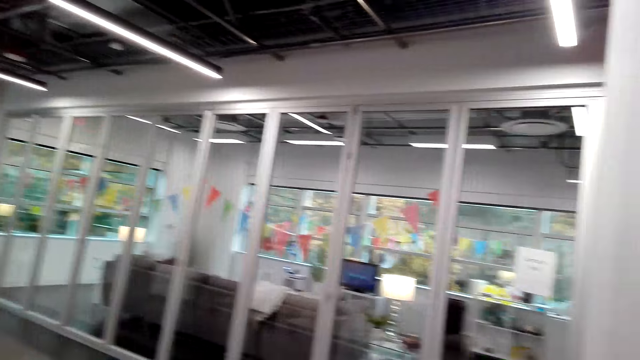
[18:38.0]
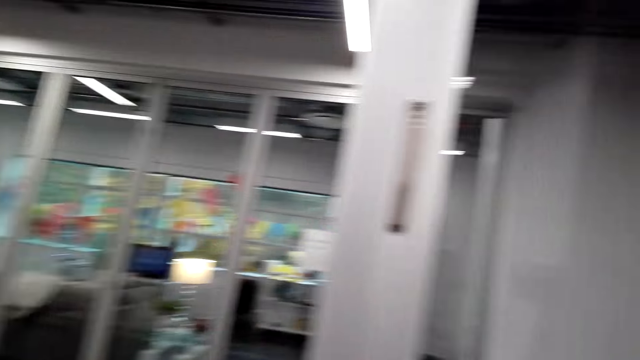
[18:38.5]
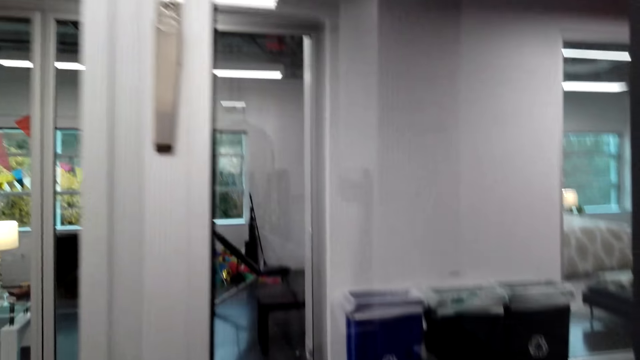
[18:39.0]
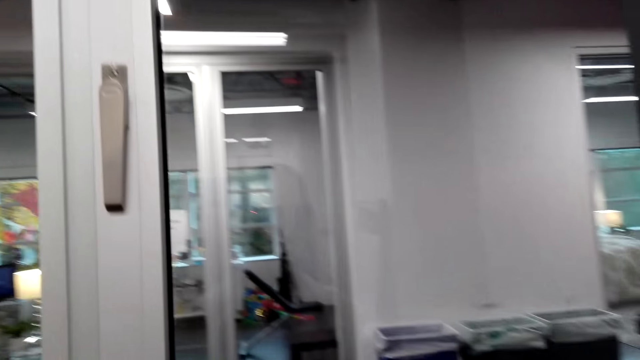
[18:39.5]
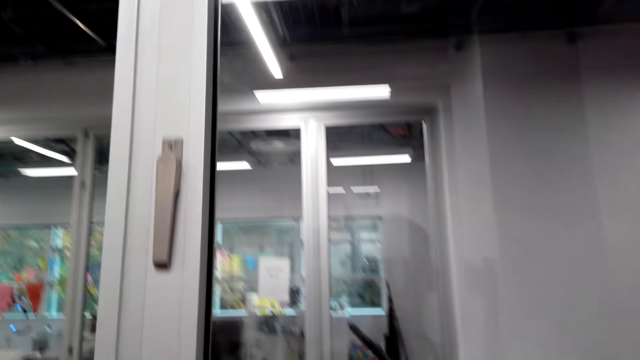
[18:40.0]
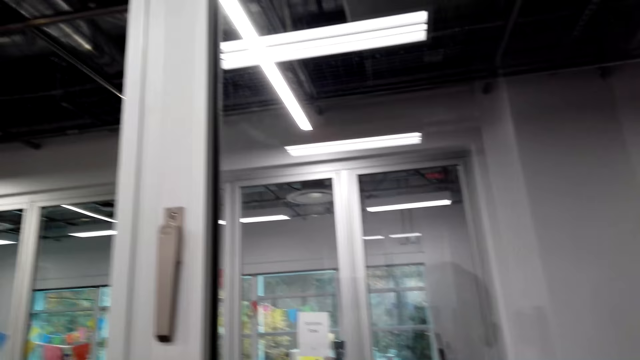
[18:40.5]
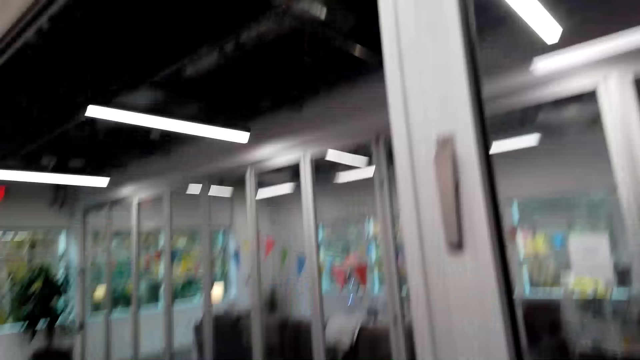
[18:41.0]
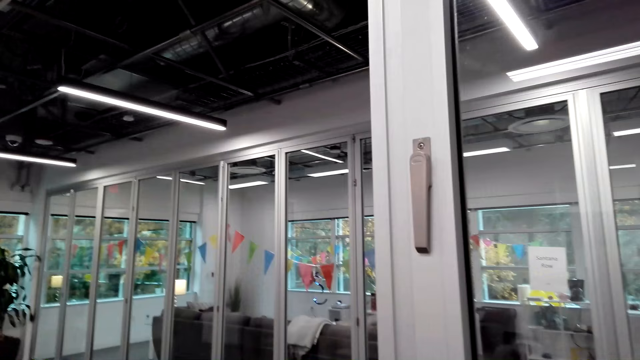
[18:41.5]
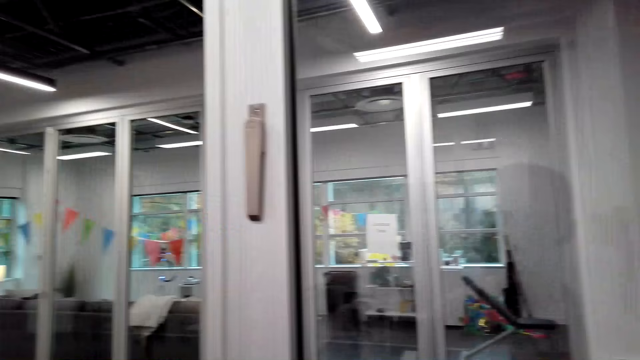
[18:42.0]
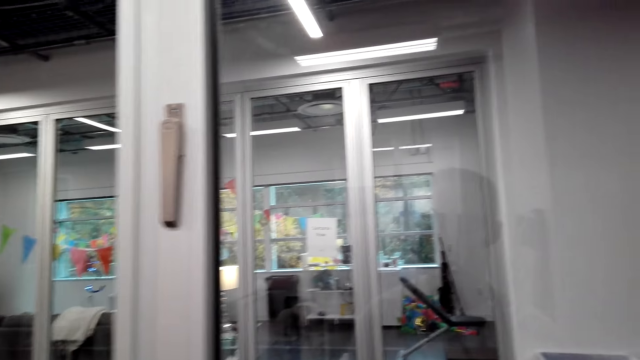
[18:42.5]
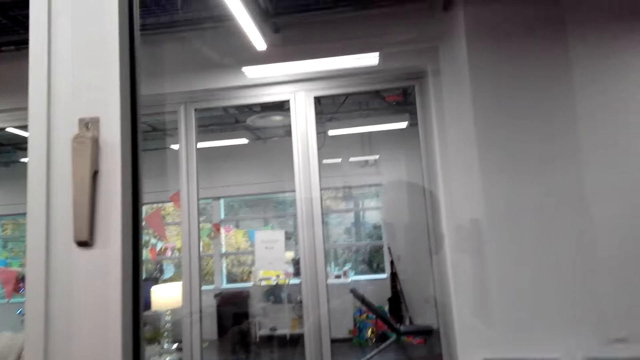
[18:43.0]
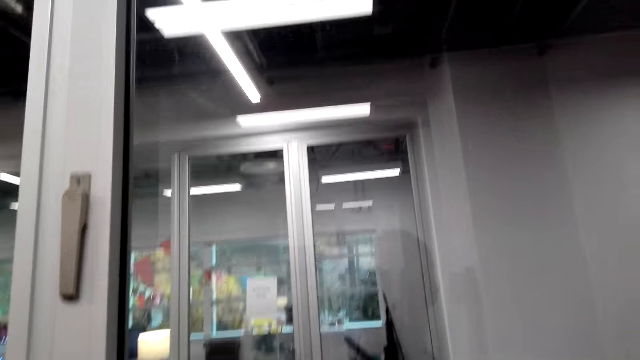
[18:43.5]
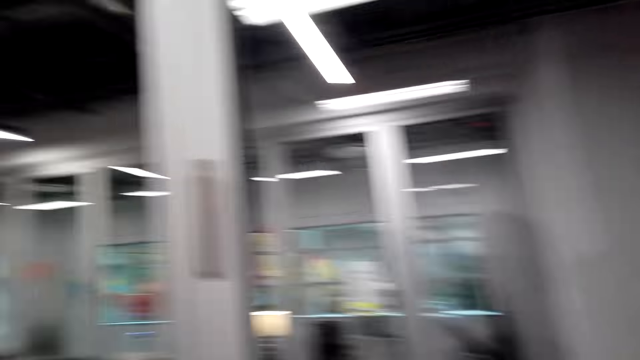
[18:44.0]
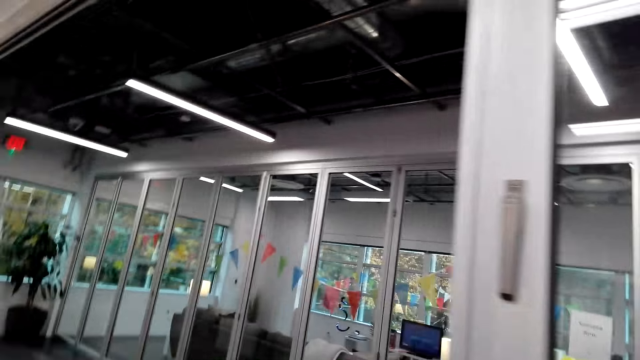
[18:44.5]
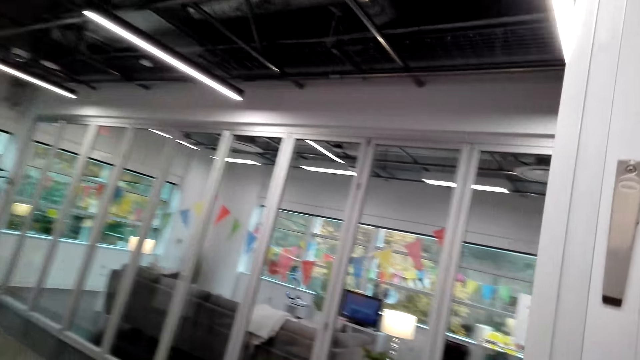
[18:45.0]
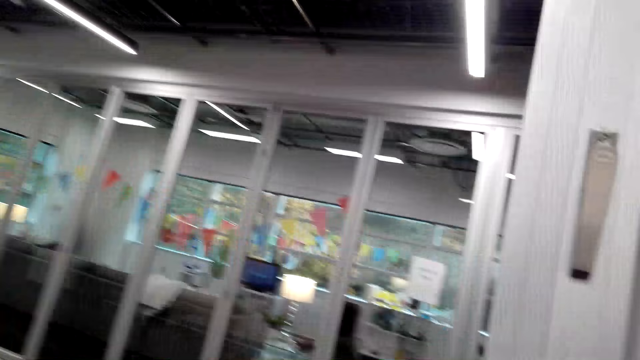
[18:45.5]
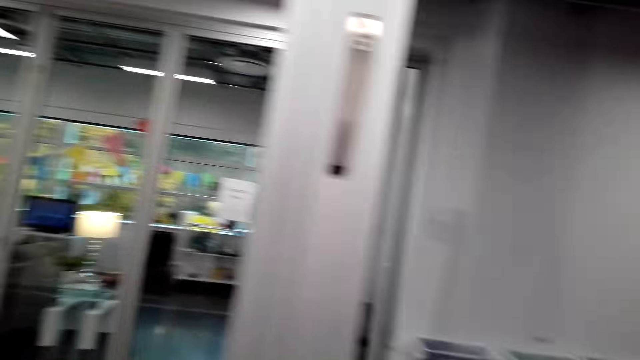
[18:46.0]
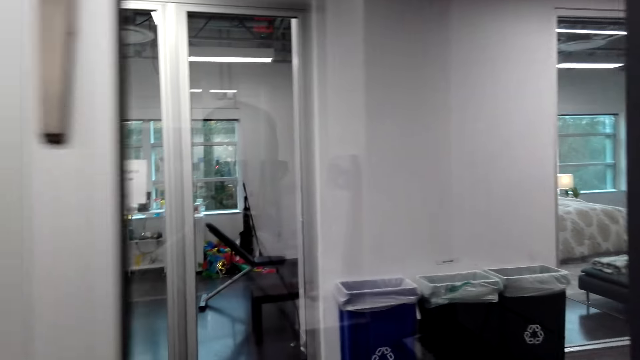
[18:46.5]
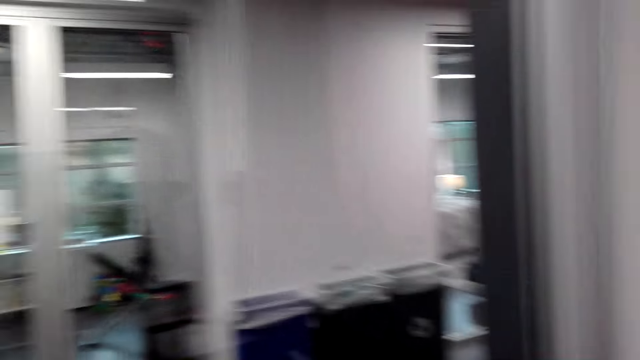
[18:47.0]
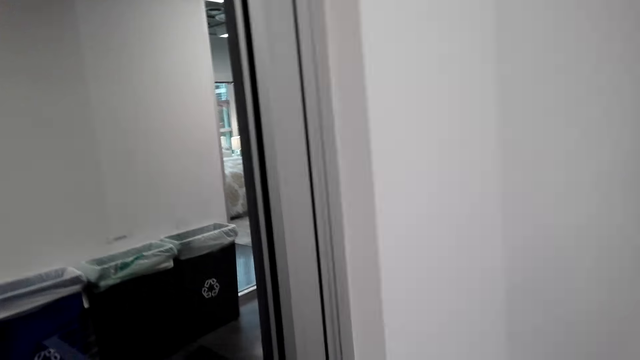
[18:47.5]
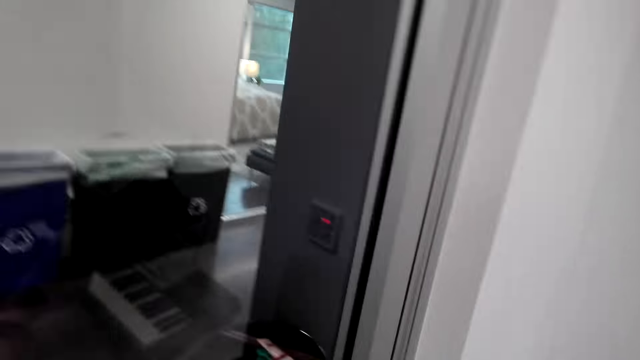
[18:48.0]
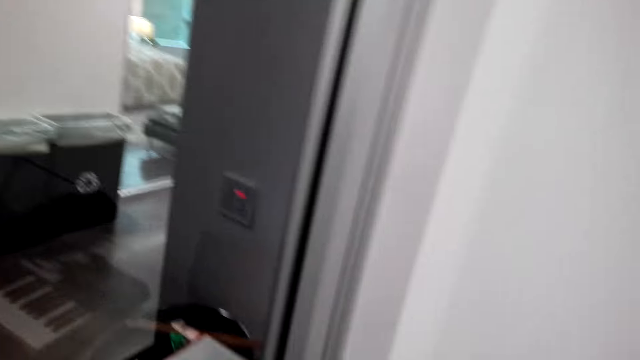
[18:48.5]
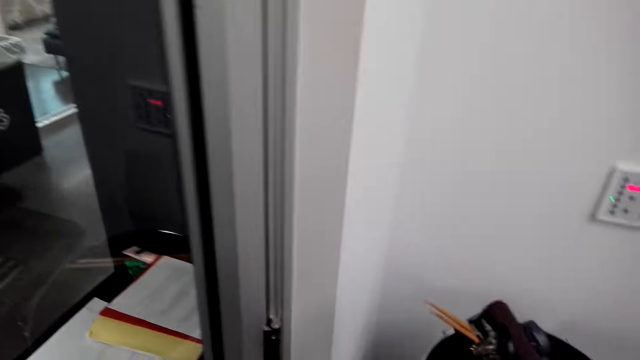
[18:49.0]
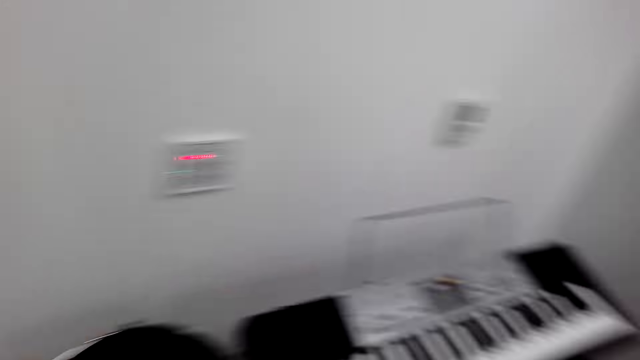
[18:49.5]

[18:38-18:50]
The camera wearer walks around. They look around. They walk around.

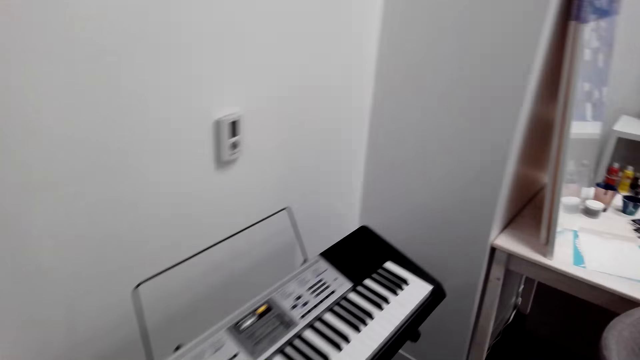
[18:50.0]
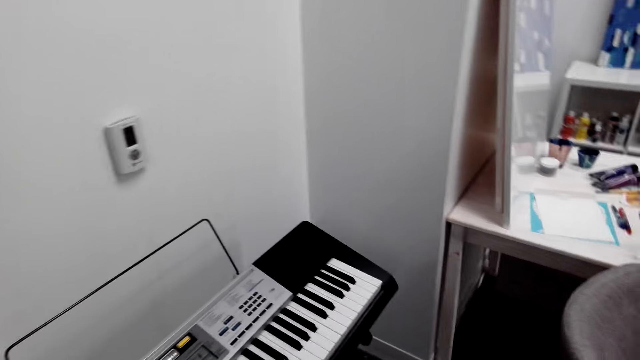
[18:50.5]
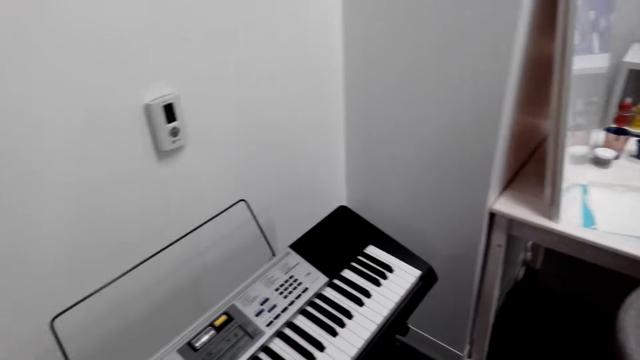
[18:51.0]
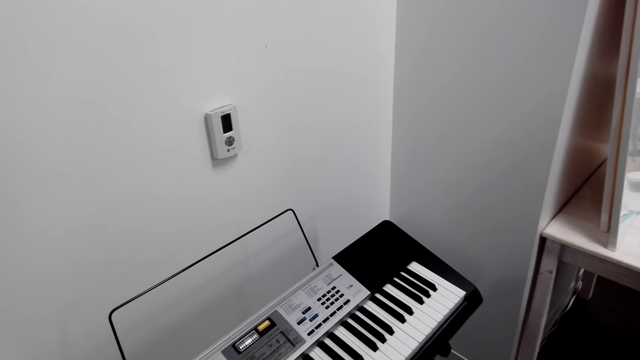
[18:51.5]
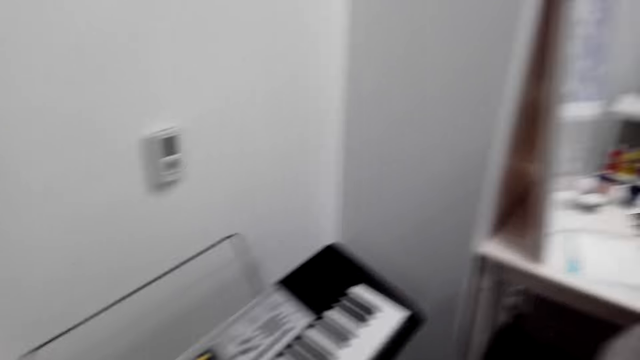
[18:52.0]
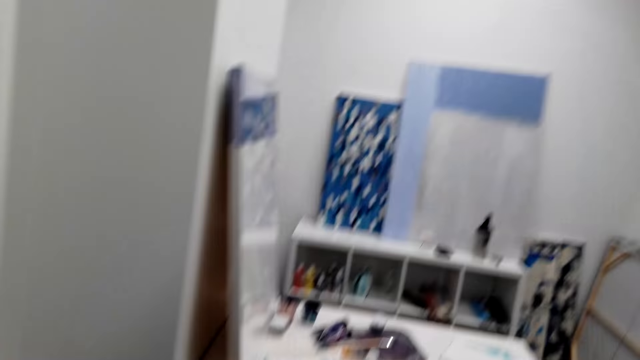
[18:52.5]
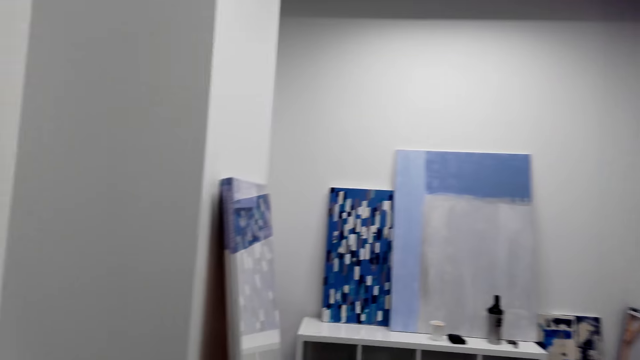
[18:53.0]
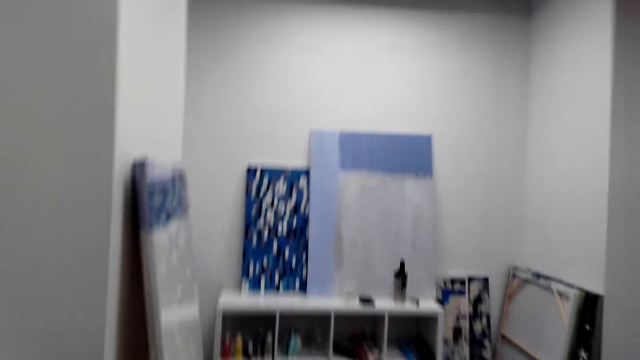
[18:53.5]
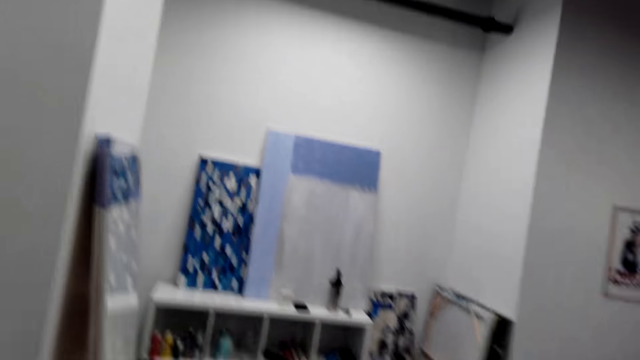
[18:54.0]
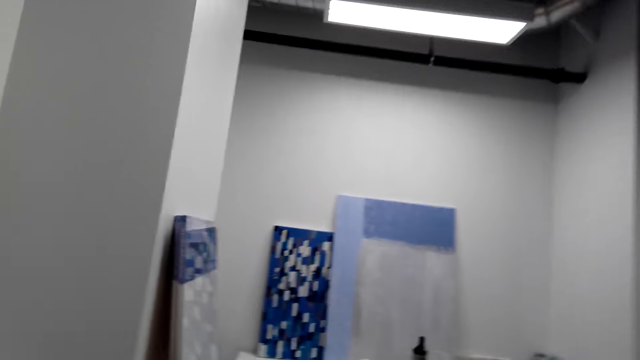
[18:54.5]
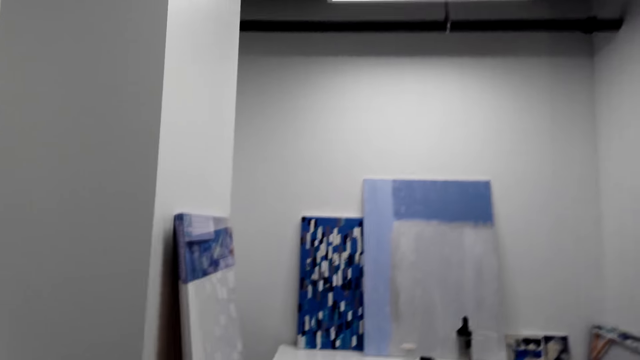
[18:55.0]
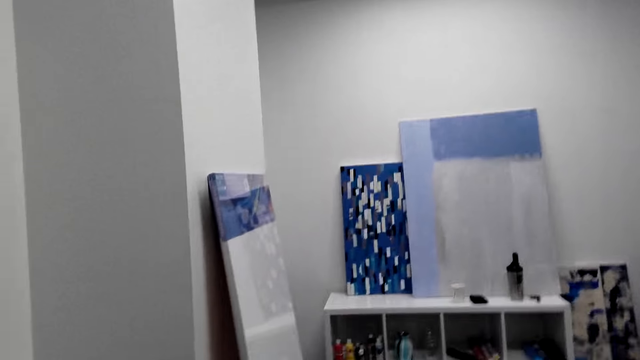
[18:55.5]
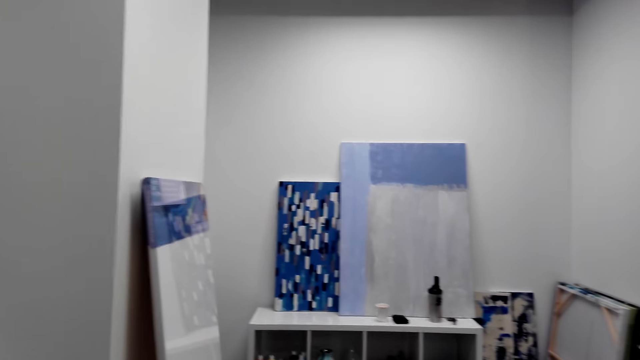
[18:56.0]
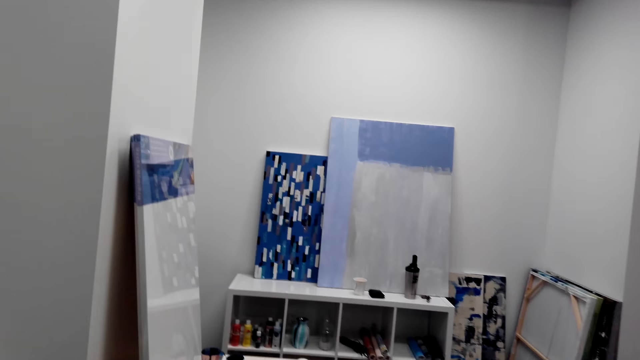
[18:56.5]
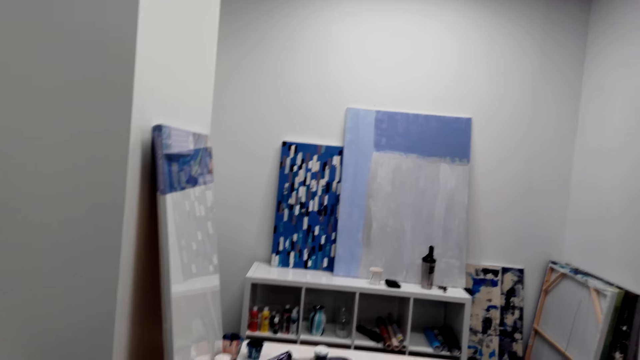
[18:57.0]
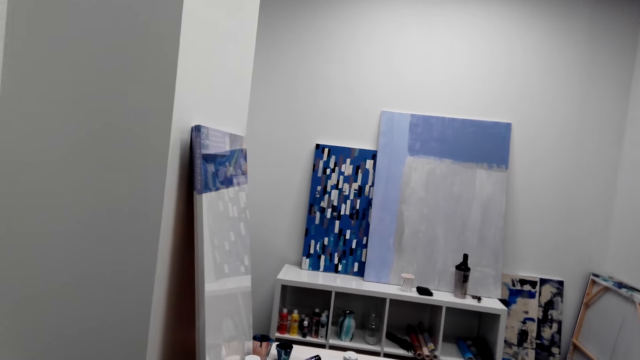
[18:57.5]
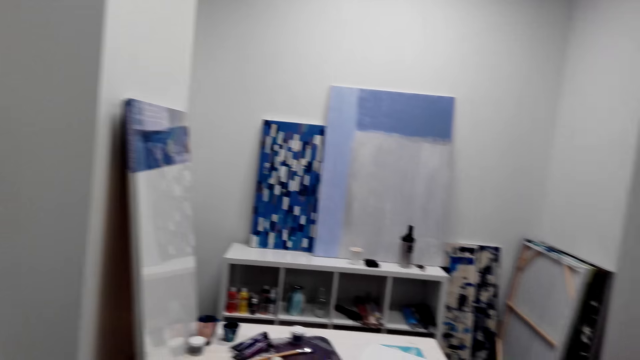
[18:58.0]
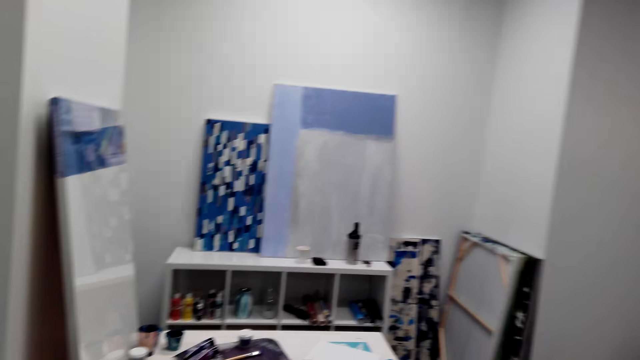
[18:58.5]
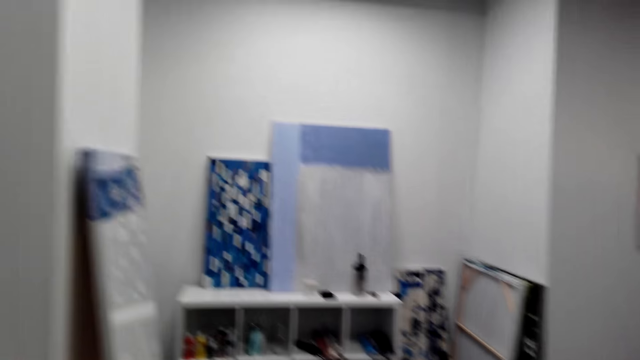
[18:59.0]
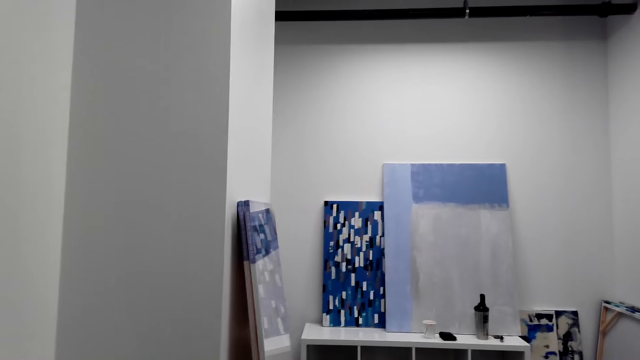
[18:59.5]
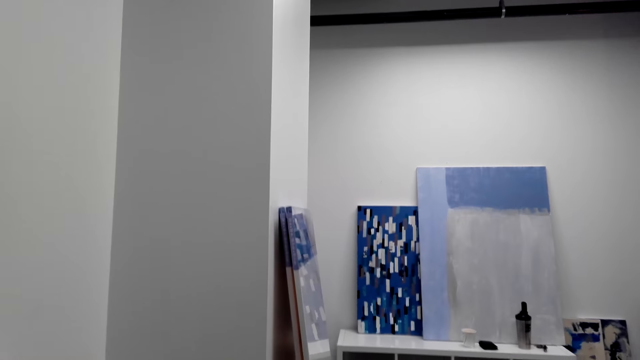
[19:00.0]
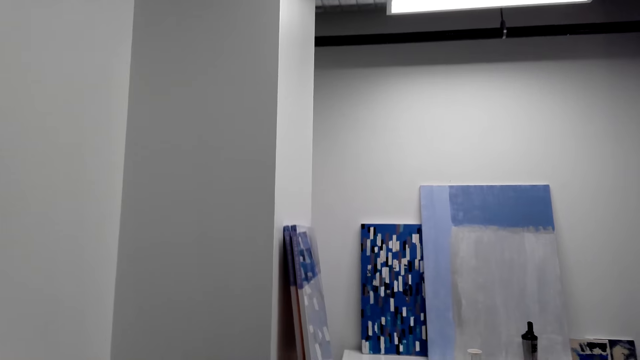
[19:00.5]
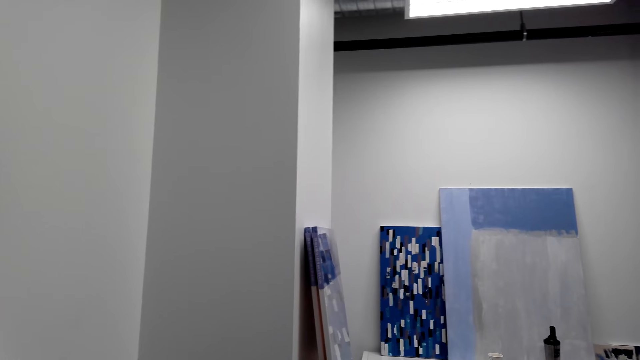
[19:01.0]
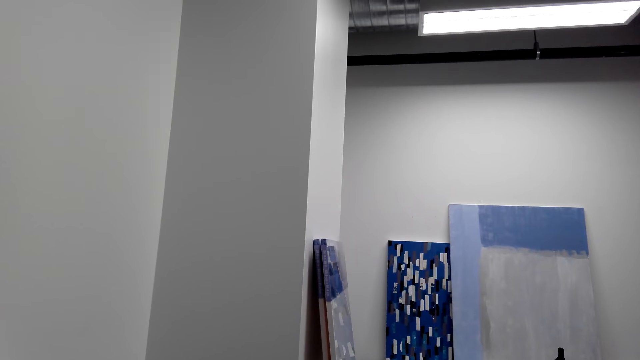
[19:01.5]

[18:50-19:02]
The camera wearer looks around. They play the guitar. They play the guitar. They look around the room.
